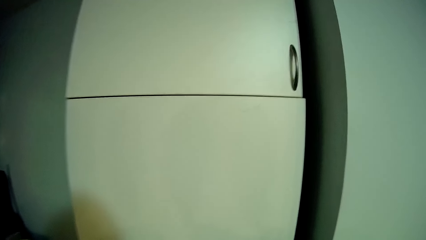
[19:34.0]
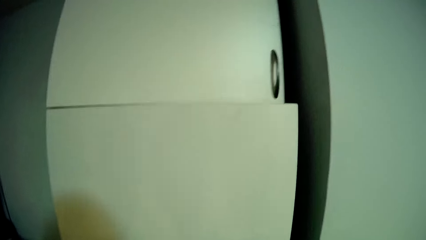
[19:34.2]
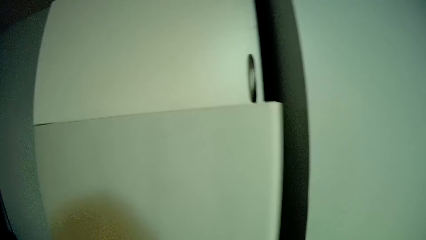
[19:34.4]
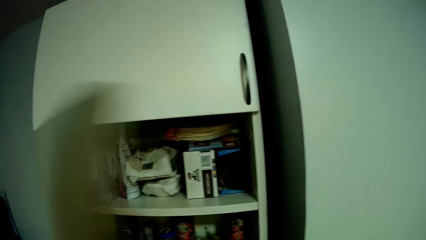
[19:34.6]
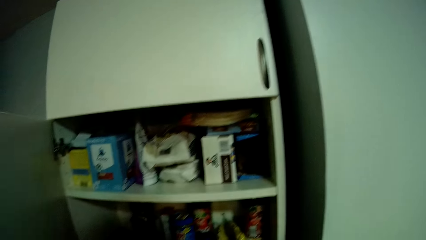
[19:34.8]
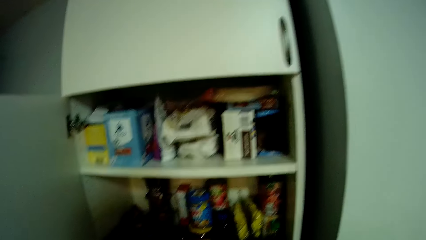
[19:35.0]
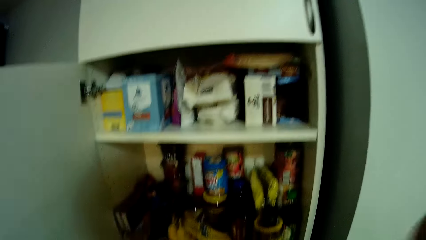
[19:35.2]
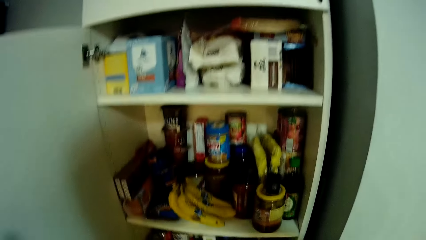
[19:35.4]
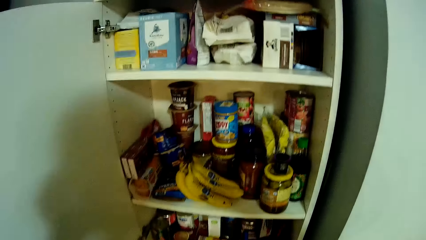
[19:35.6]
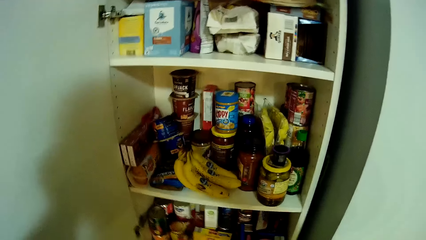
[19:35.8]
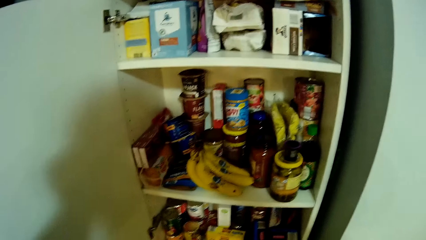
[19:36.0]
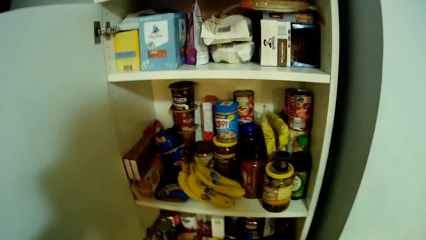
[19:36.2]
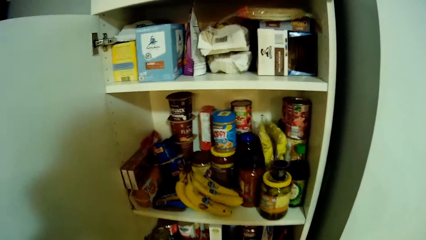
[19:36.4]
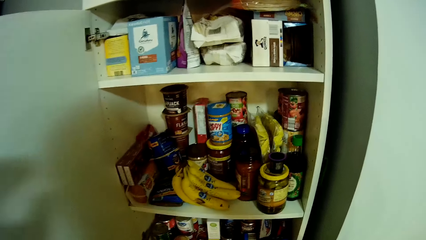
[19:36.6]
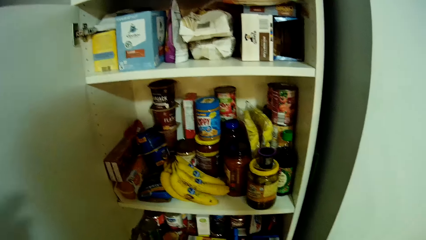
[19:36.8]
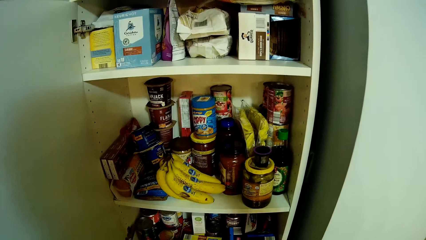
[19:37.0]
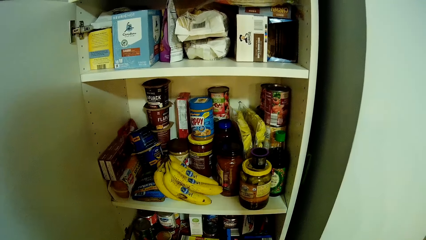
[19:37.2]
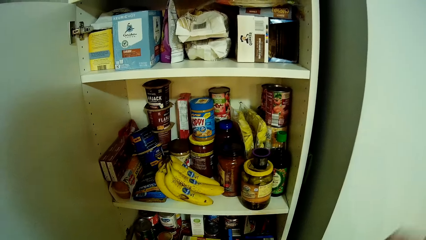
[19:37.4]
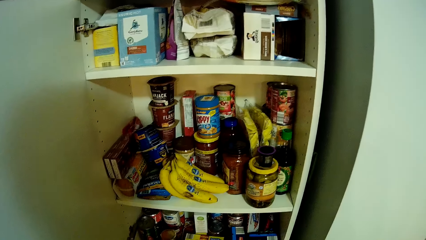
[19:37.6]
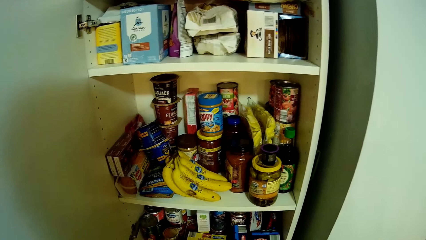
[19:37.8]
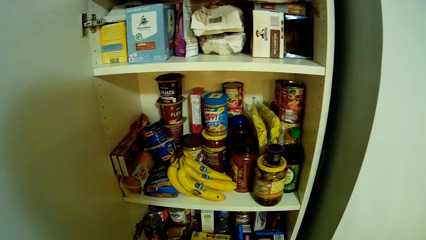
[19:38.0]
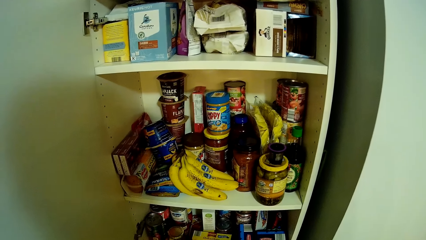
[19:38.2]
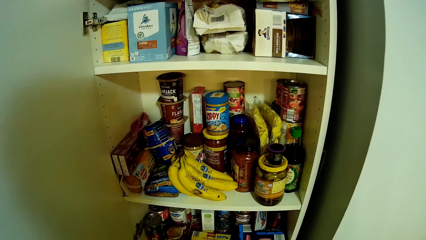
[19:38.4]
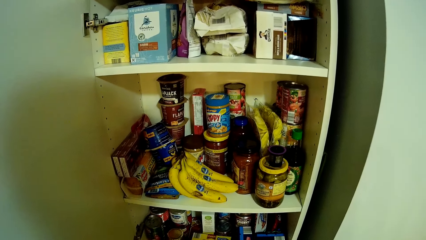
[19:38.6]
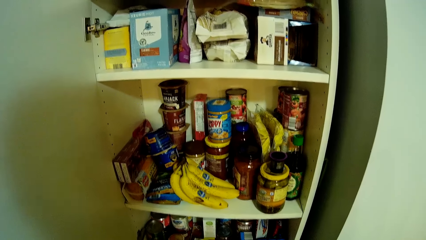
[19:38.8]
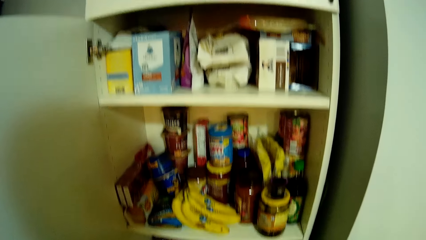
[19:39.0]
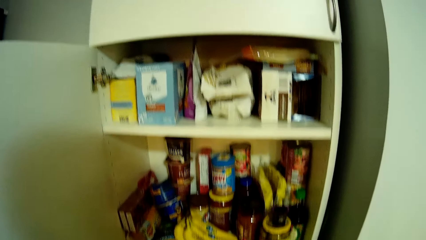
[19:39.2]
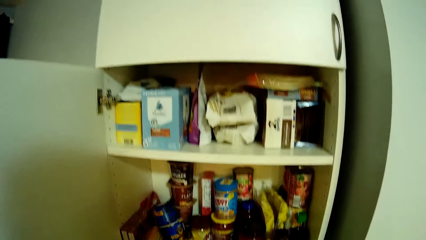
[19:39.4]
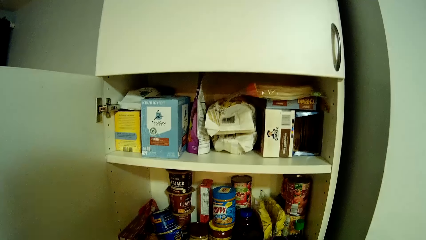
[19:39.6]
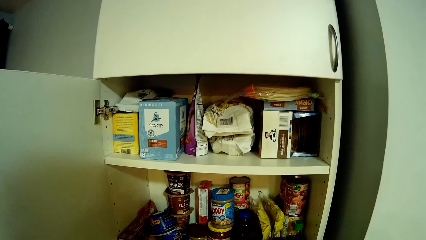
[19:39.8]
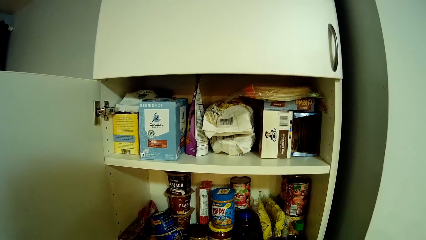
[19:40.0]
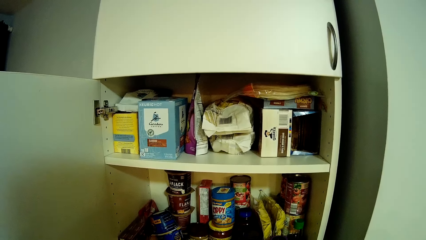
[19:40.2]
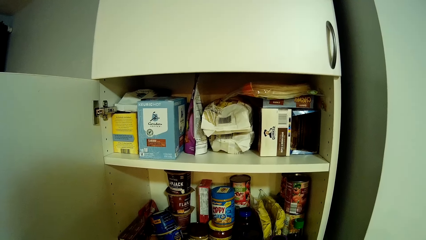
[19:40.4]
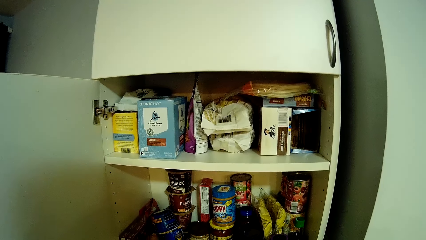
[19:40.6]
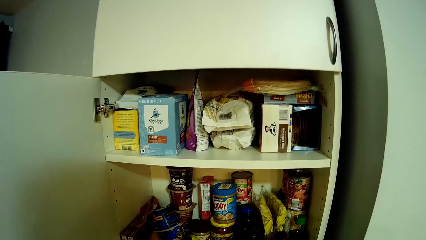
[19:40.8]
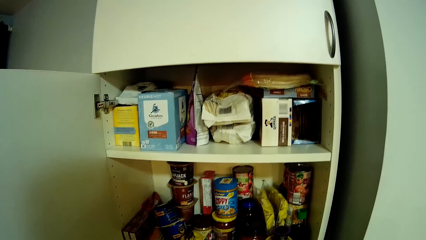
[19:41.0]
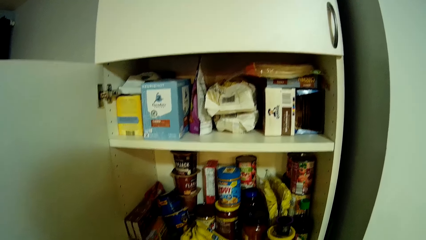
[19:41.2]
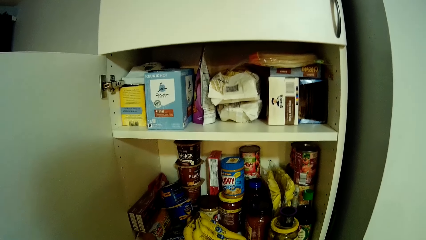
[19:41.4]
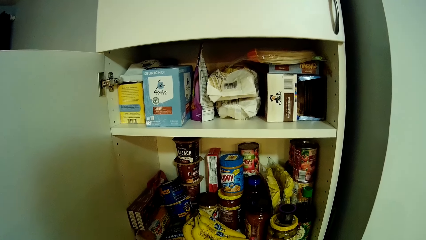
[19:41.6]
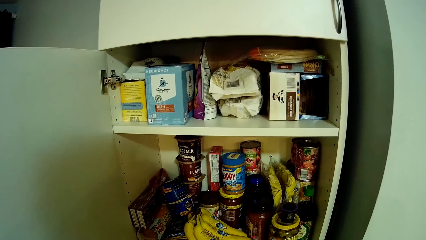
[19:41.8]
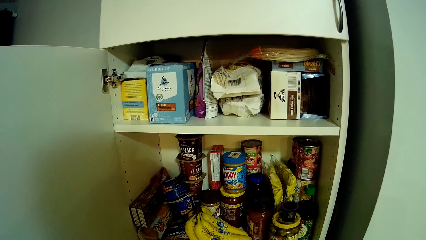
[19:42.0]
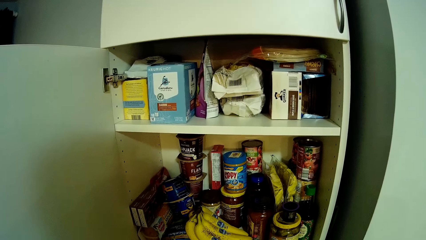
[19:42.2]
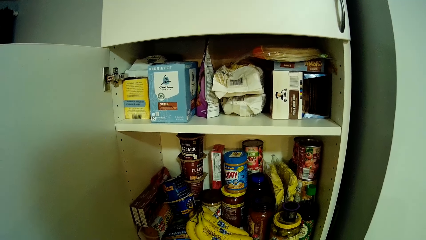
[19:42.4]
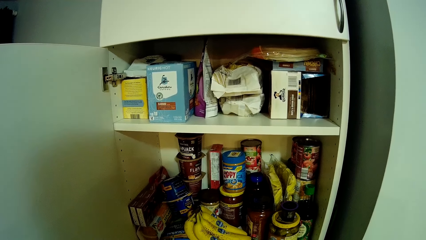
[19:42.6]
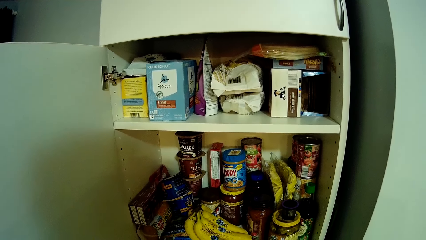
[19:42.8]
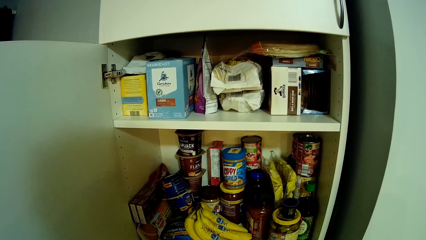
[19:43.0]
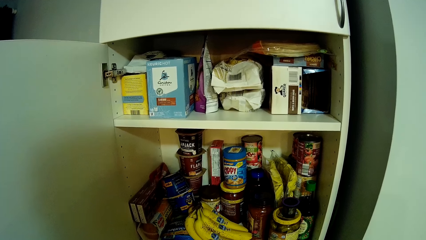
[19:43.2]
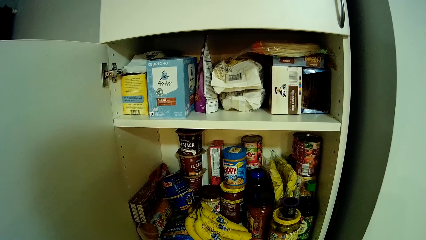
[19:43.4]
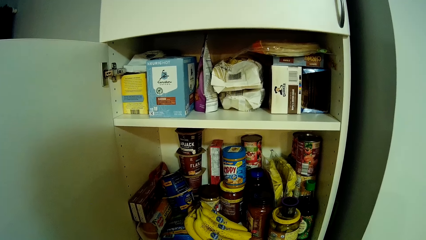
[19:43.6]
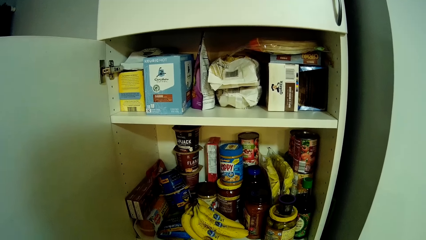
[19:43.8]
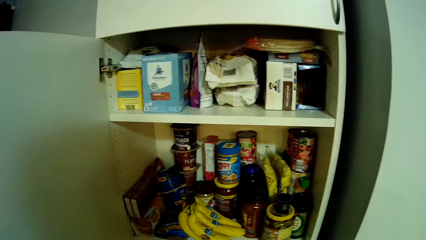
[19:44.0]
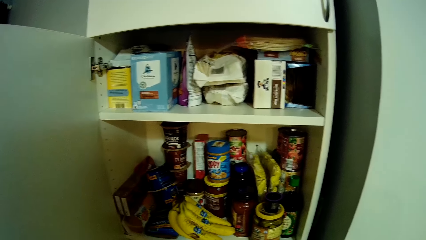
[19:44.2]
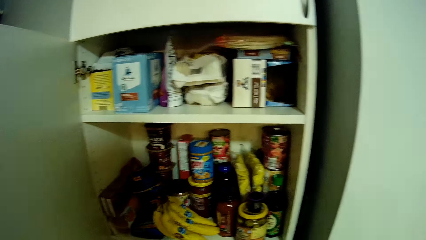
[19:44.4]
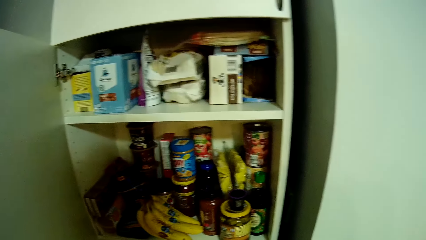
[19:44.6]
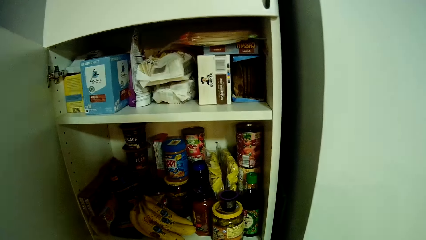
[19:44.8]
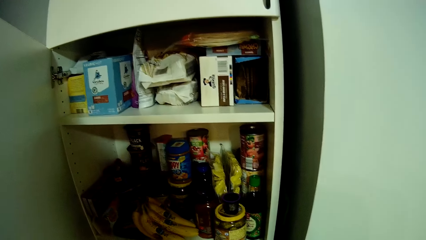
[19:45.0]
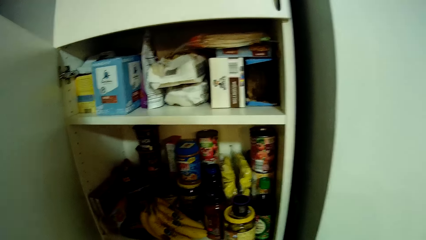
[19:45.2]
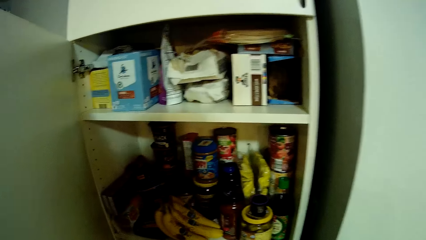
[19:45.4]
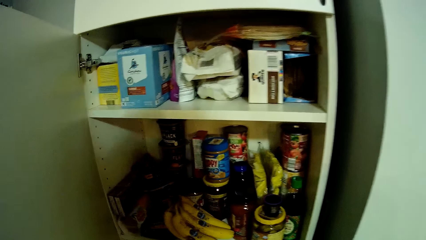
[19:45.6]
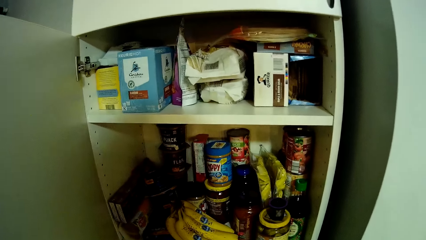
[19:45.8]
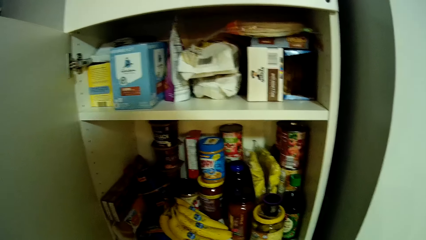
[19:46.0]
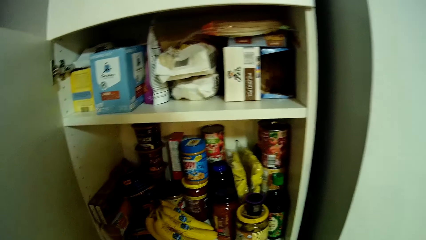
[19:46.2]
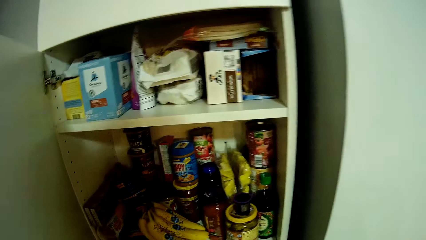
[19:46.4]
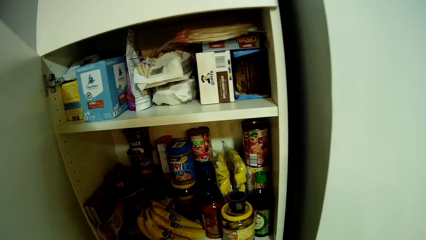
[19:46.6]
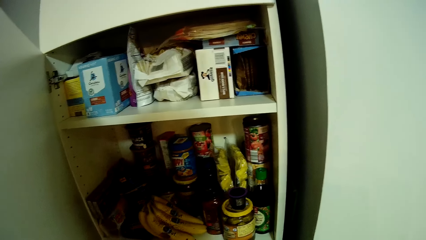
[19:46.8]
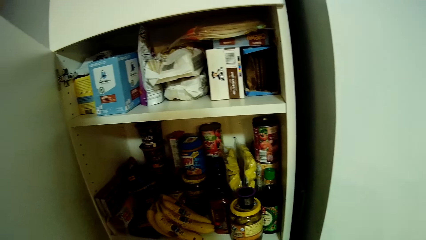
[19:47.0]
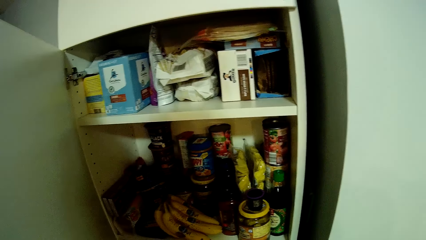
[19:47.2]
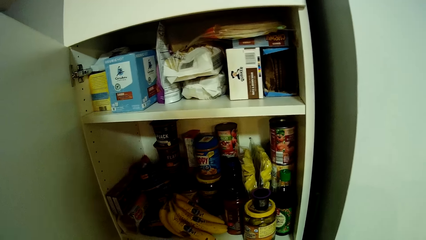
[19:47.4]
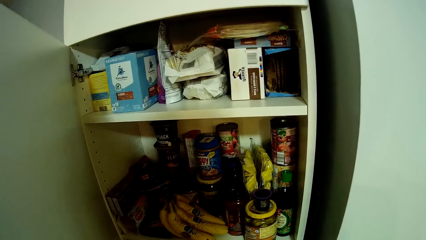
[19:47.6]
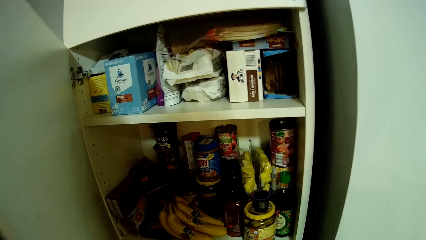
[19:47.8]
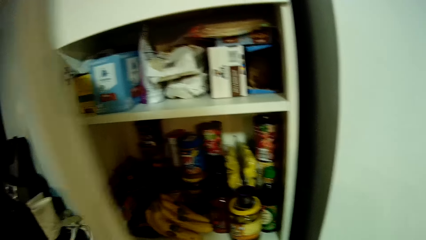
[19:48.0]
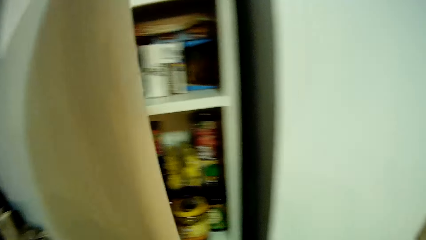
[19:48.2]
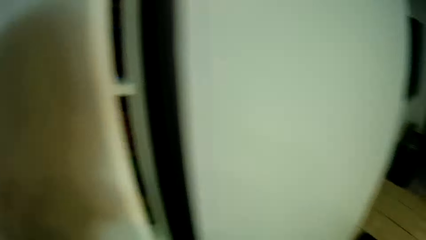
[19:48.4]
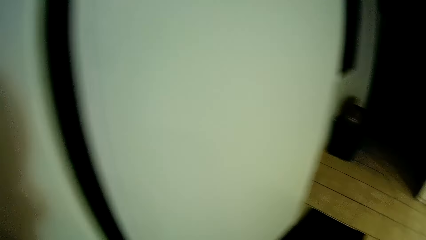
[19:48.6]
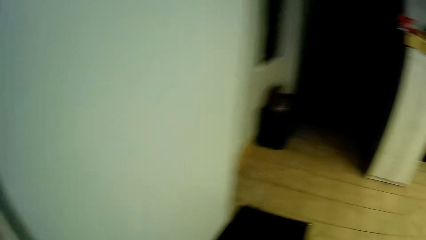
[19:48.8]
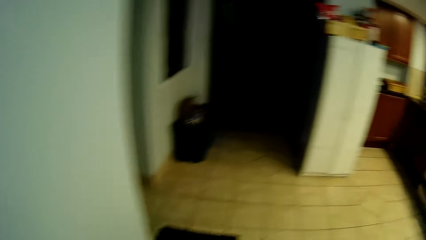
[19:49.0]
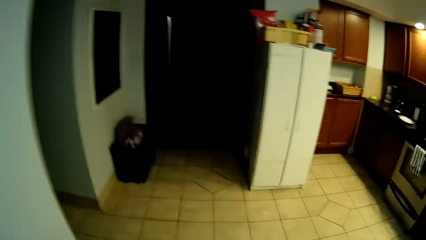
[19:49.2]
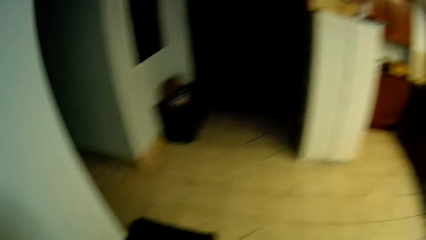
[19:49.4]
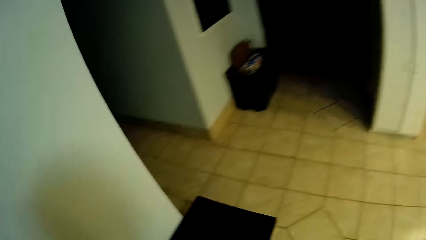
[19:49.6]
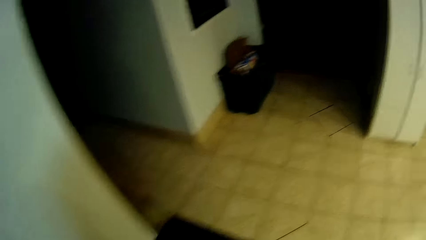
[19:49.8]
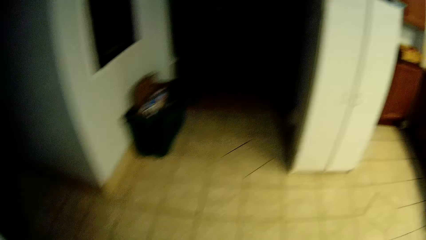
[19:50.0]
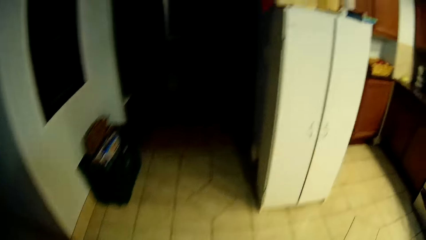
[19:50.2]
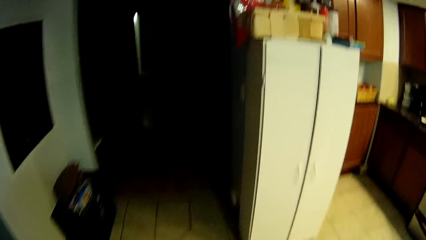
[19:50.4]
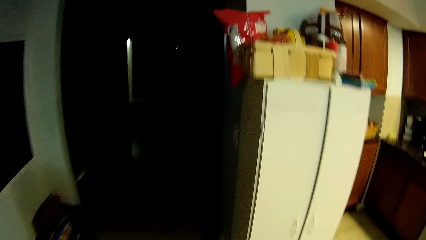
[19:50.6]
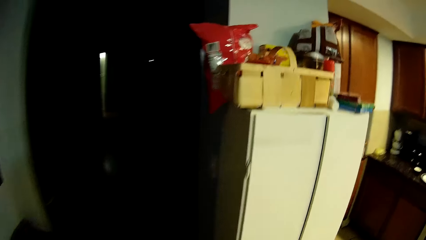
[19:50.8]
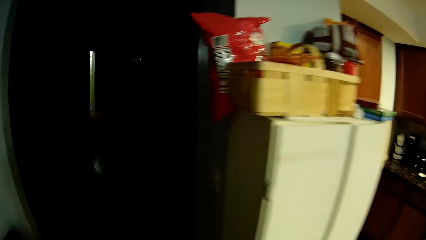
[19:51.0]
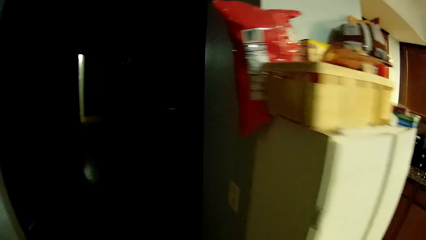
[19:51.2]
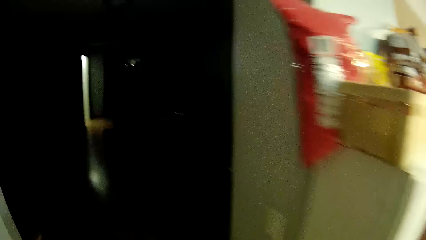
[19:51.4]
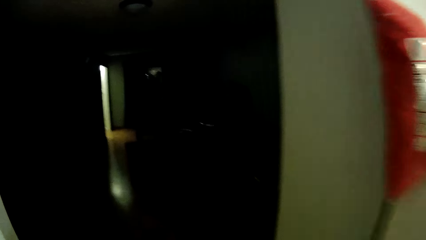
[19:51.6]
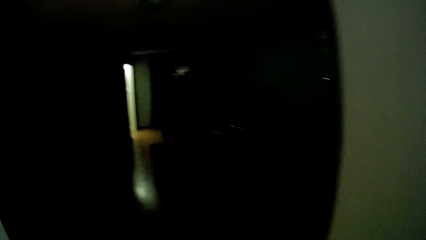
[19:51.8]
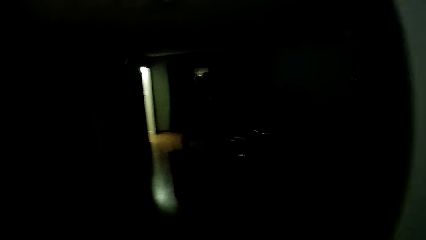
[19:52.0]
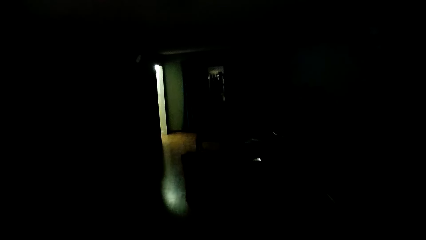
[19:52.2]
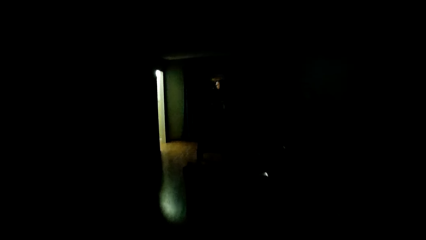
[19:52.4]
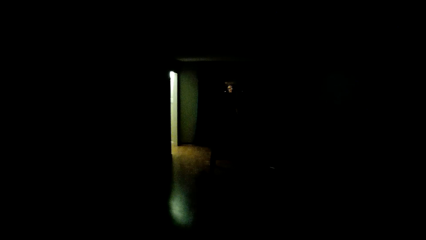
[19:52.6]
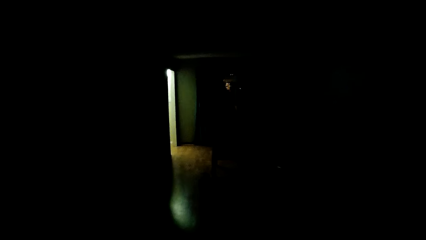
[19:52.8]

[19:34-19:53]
The camera wearer opens a storage cabinet. They look inside the cabinet. They close the storage cabinet. They walk in the house.
